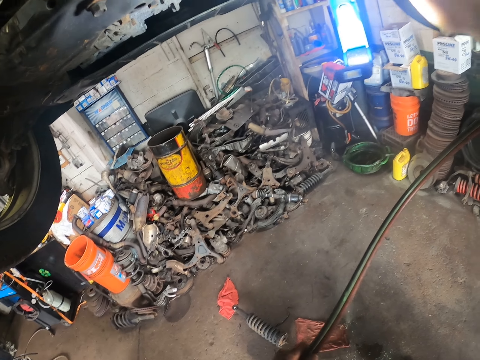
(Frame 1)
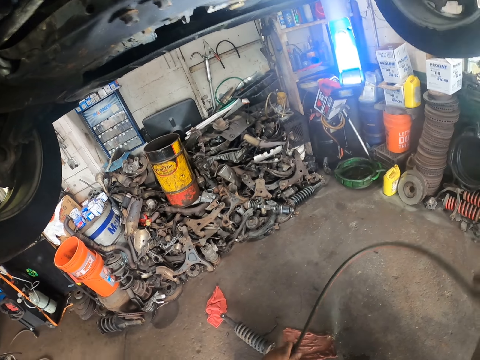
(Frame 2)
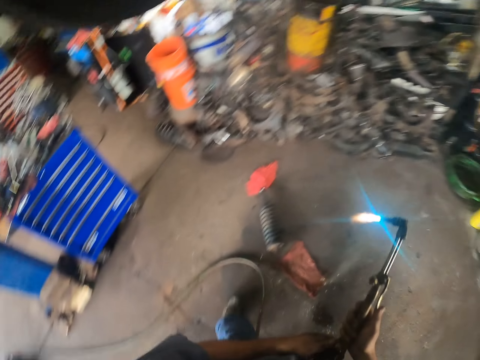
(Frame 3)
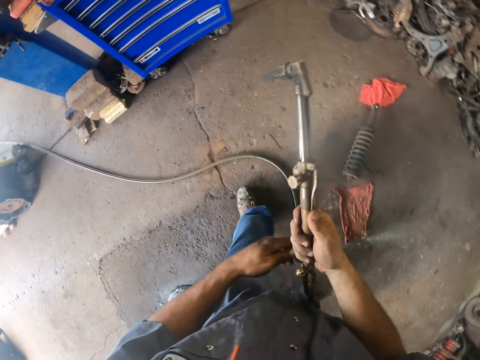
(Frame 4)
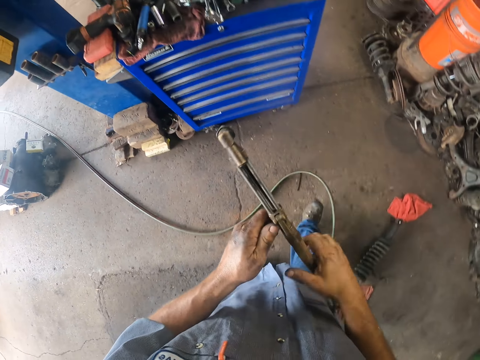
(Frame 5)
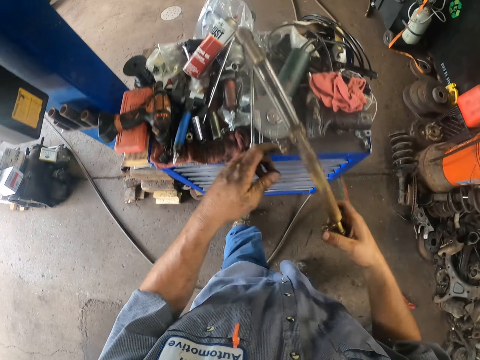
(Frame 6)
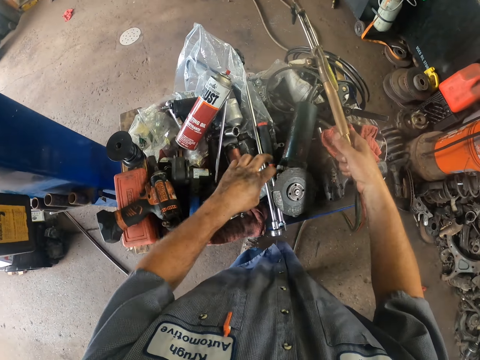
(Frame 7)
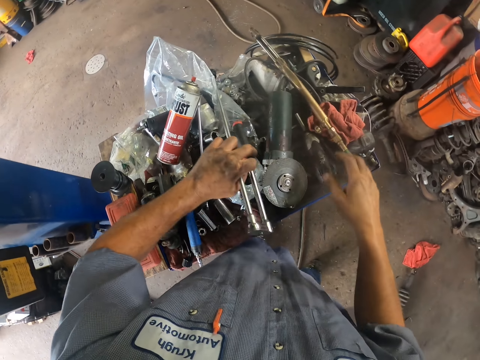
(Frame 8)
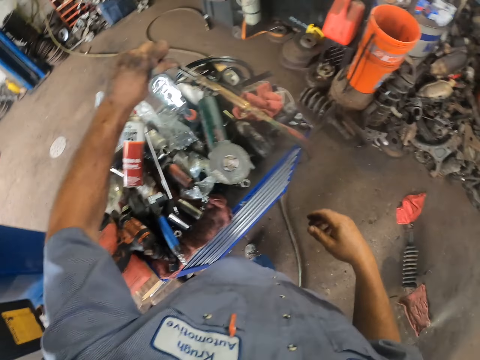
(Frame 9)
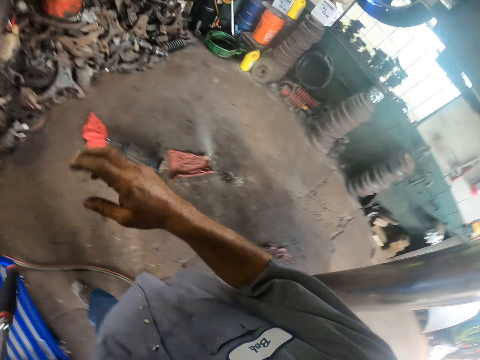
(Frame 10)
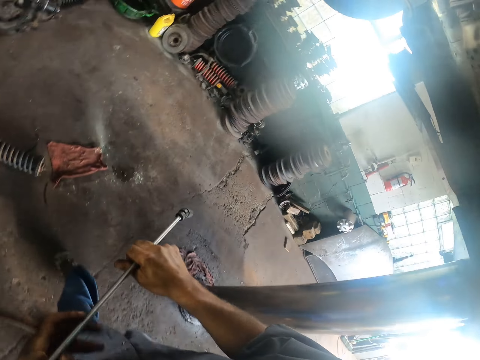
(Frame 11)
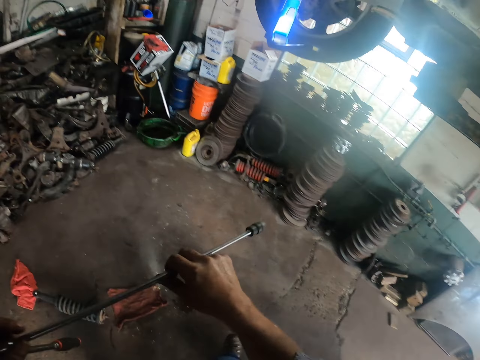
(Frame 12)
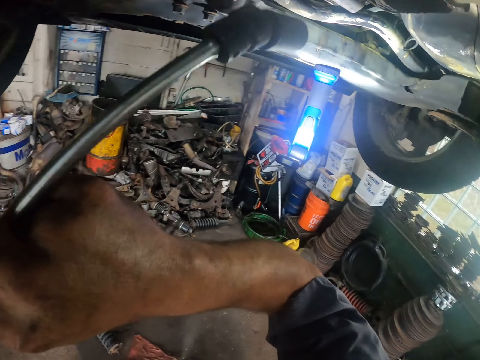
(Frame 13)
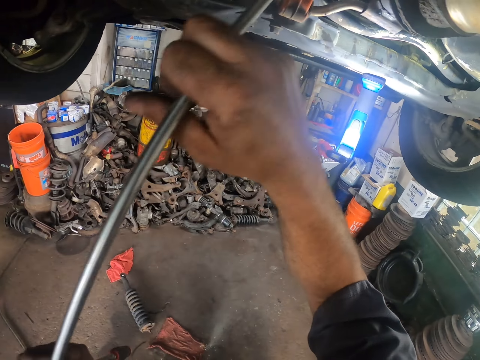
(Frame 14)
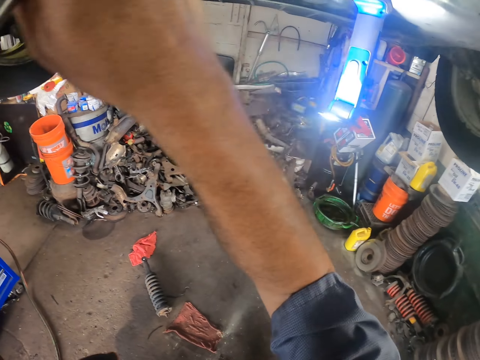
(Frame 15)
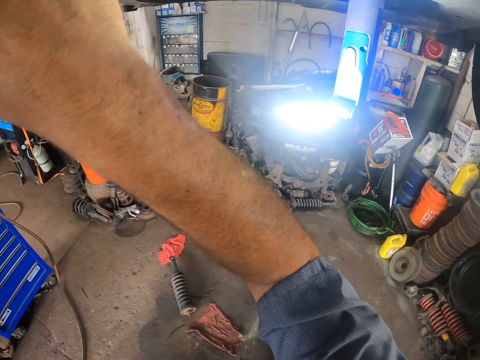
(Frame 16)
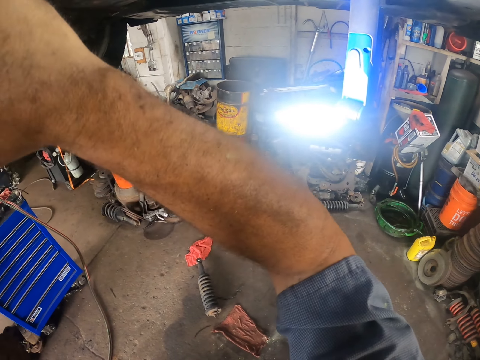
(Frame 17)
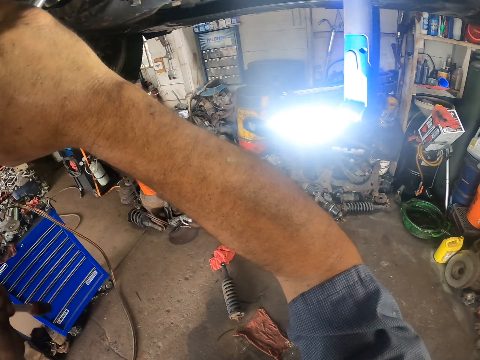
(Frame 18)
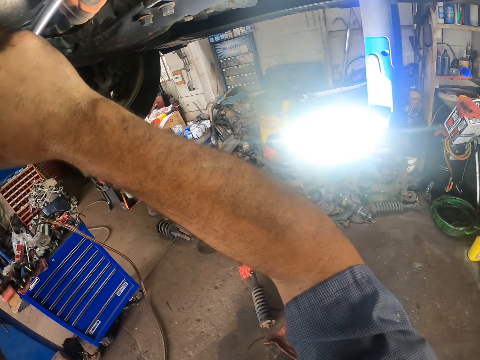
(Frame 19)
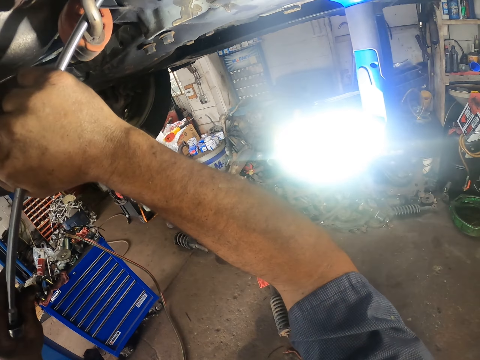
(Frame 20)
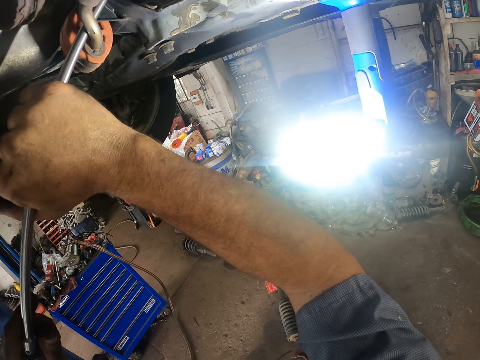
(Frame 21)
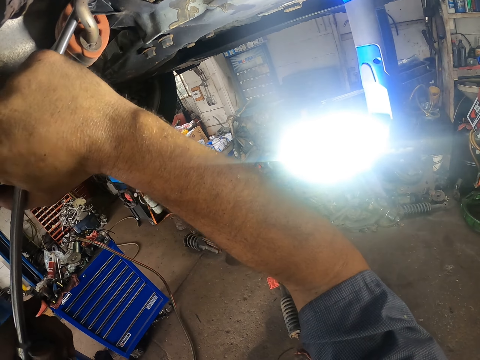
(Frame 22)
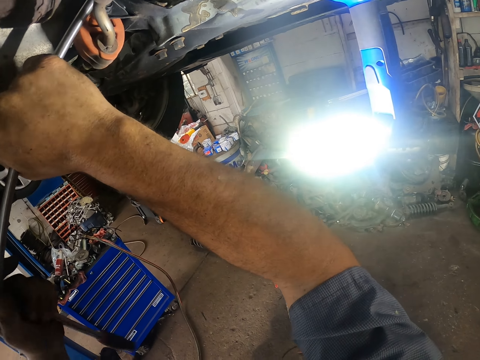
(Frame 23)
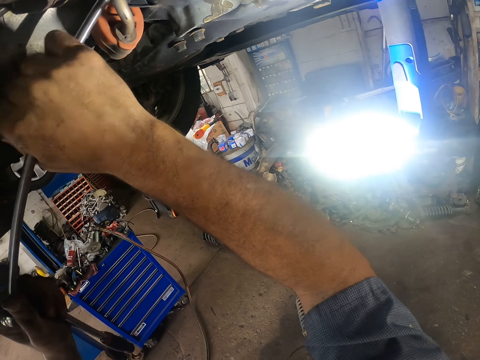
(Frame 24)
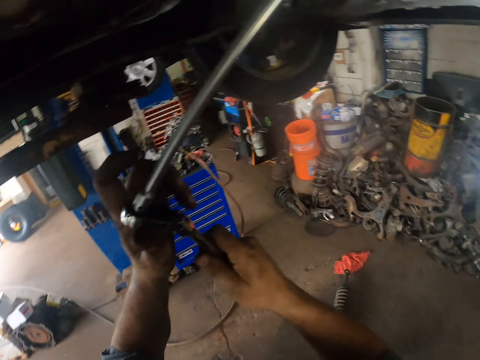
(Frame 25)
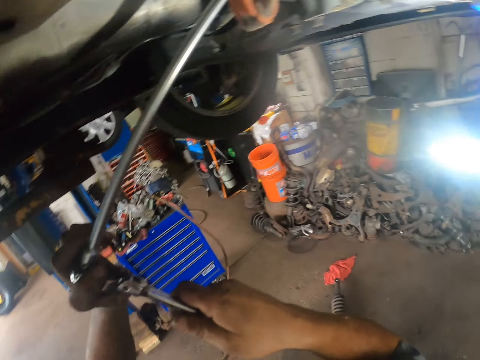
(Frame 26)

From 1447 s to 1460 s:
The camera wearer puts out the gas fire. They put the gas fire on the table. They take a ratchet wrench from the table. They use the wrench under the car. They fix something with an object.

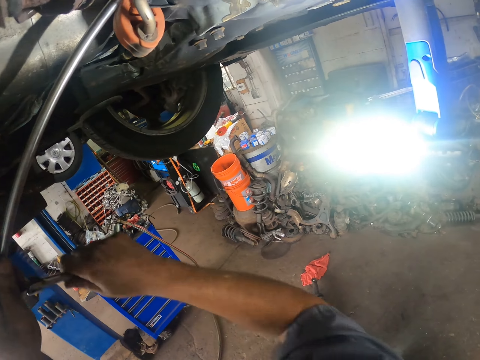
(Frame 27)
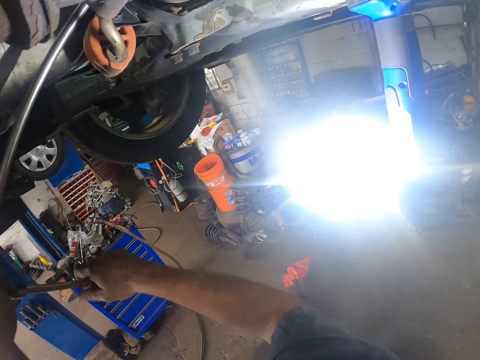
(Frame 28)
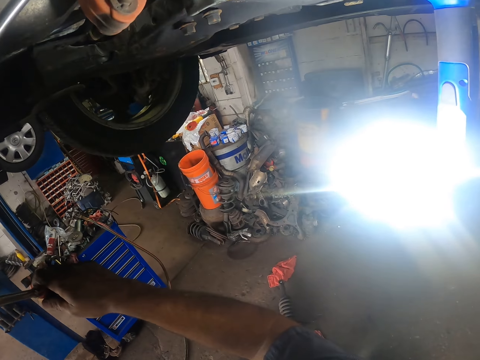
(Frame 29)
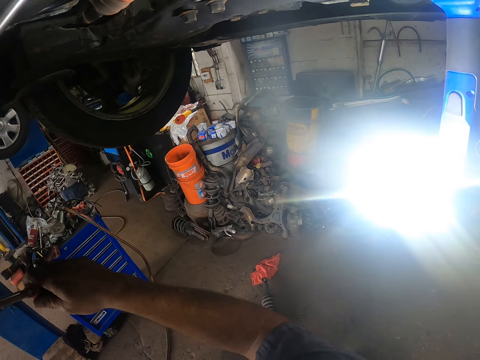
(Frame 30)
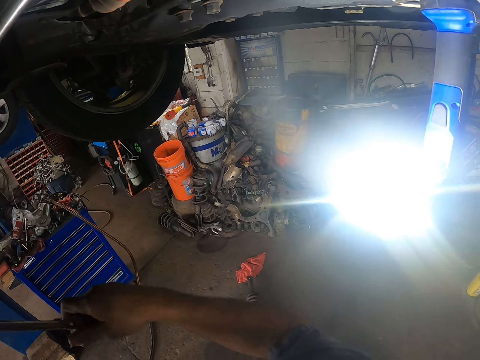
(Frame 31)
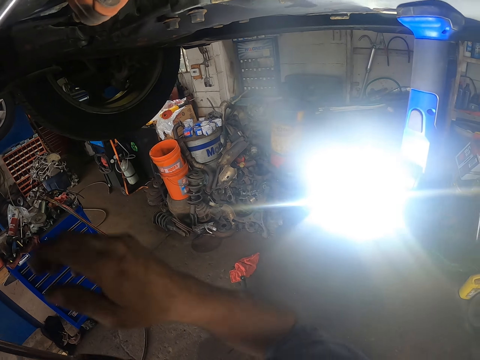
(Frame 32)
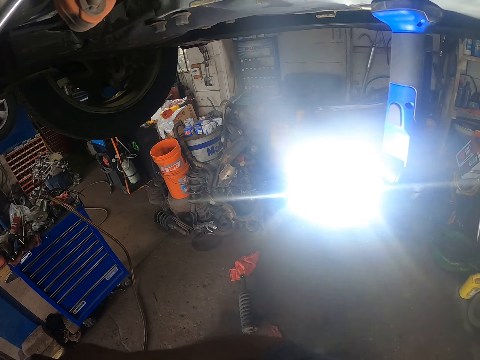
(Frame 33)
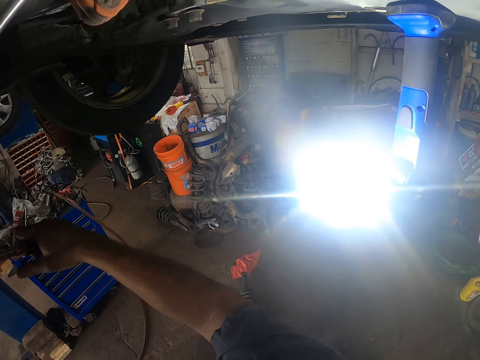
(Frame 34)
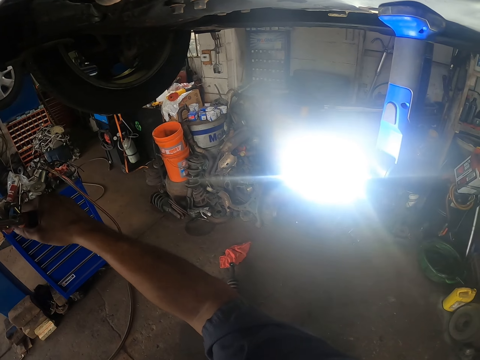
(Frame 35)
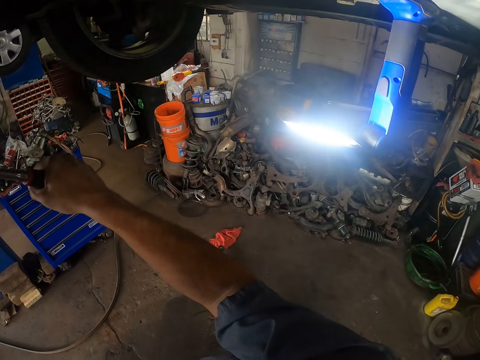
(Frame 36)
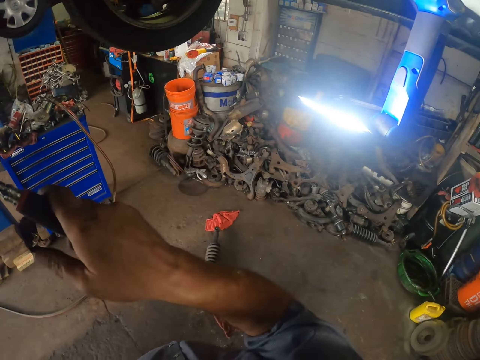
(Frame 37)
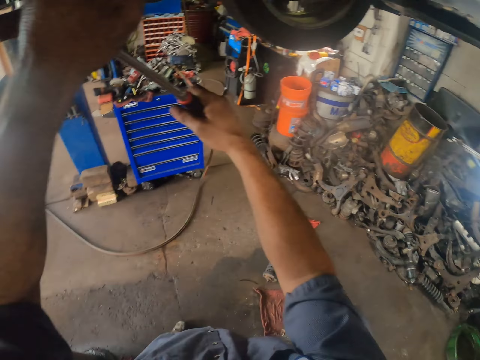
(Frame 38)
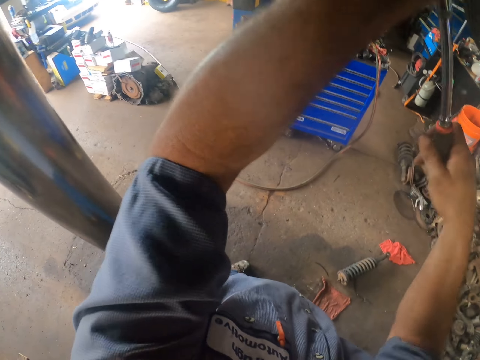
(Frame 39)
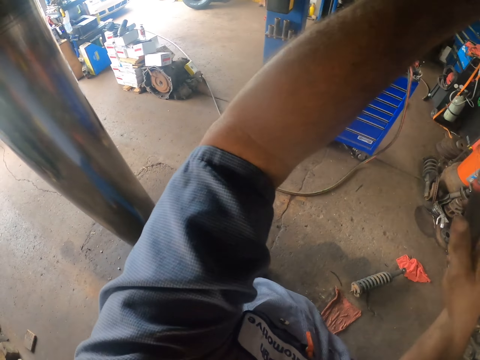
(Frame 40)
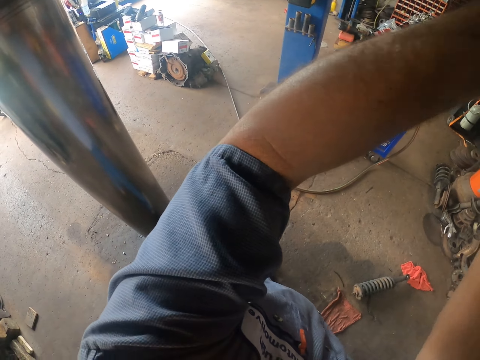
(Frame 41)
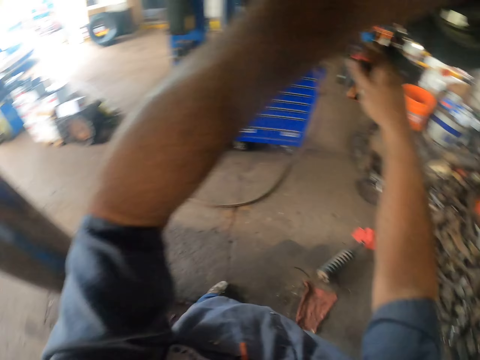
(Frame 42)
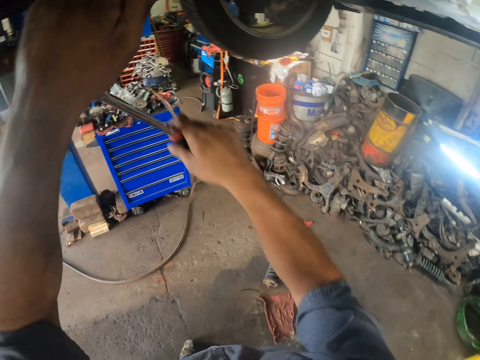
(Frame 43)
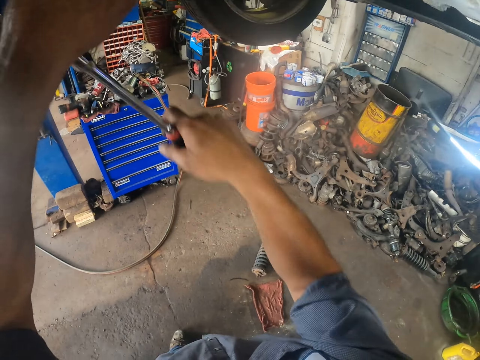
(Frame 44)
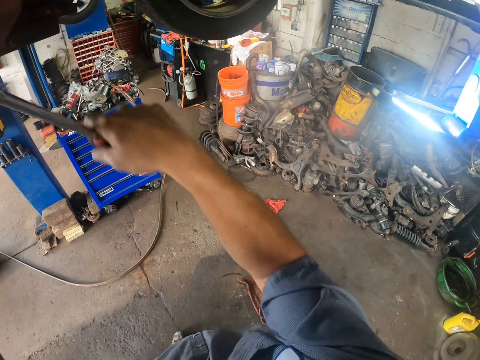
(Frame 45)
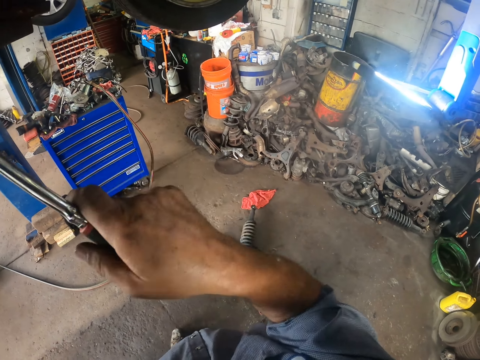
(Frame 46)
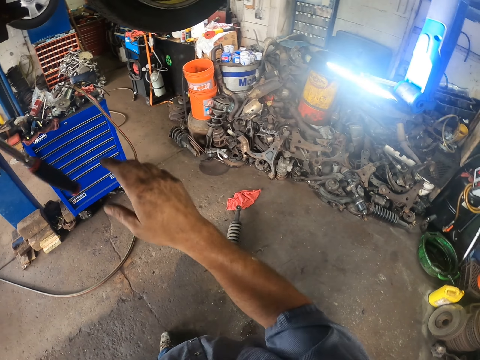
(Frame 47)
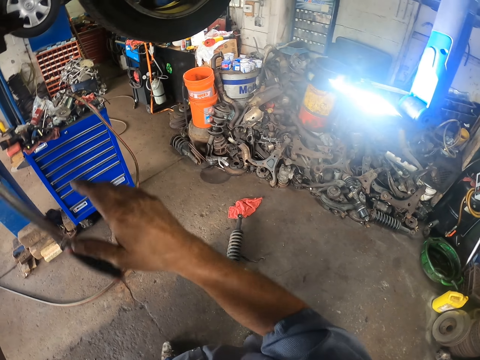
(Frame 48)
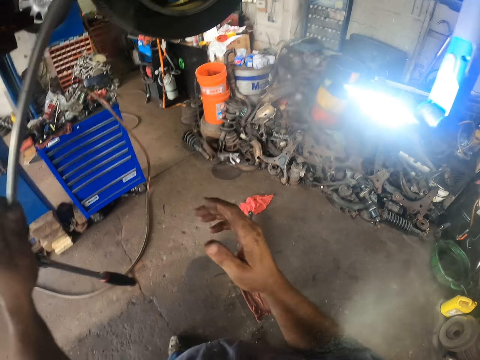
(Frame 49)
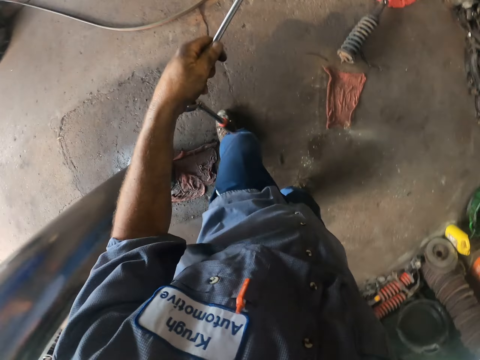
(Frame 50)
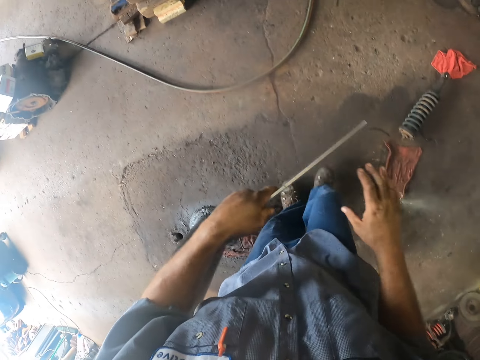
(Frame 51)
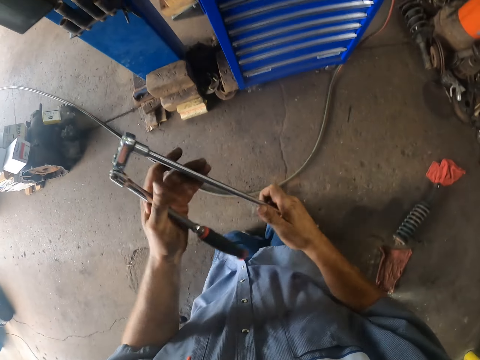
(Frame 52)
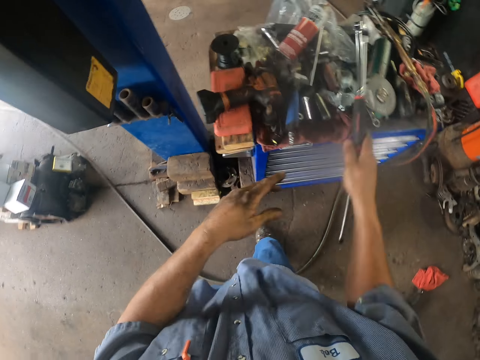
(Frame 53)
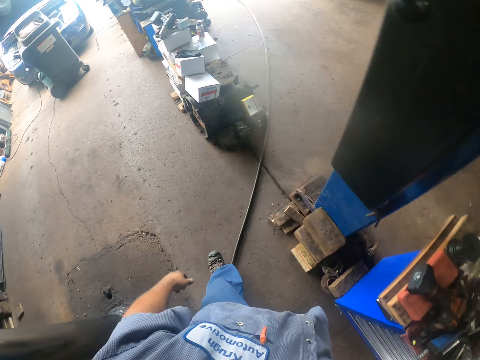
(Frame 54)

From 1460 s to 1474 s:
The camera wearer puts the wrench in the tool box.
